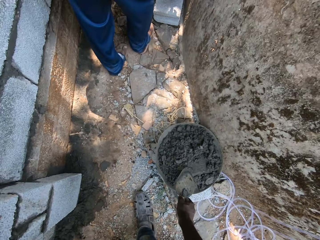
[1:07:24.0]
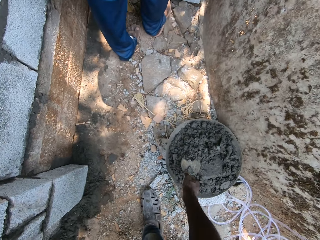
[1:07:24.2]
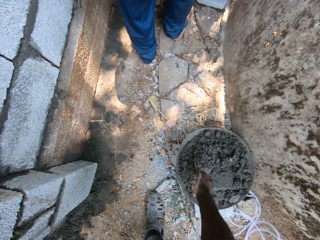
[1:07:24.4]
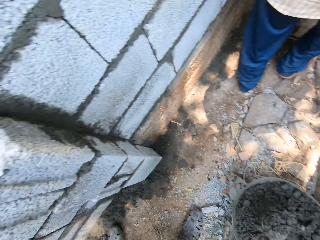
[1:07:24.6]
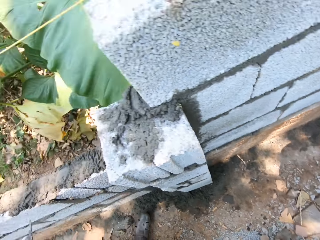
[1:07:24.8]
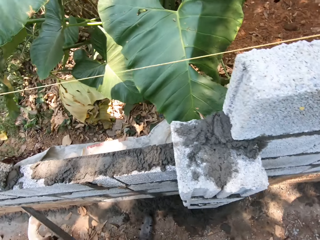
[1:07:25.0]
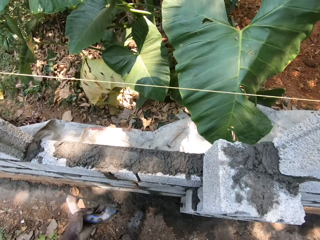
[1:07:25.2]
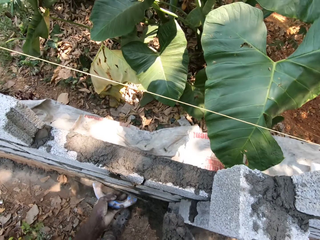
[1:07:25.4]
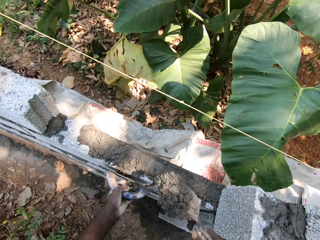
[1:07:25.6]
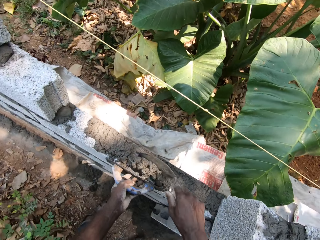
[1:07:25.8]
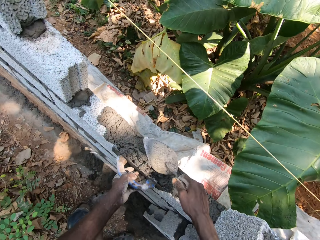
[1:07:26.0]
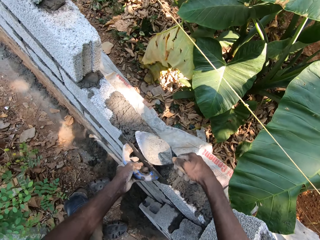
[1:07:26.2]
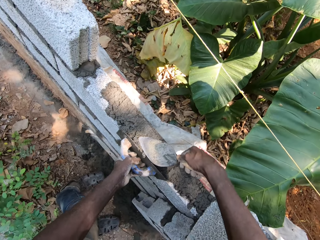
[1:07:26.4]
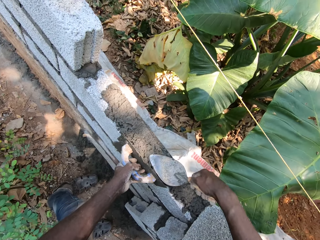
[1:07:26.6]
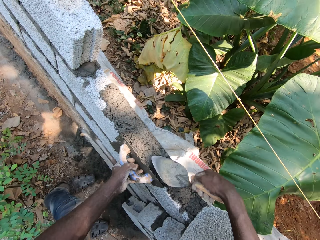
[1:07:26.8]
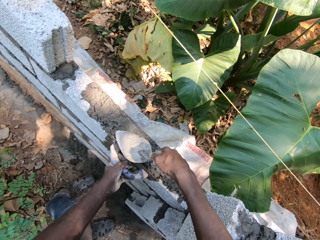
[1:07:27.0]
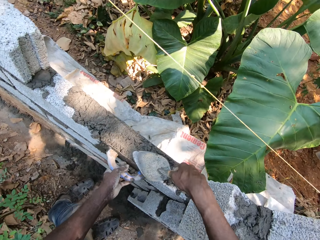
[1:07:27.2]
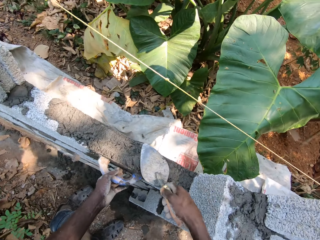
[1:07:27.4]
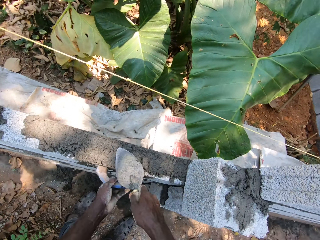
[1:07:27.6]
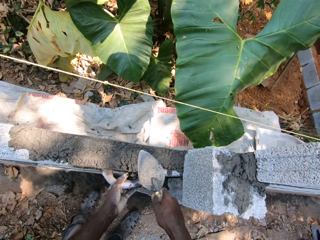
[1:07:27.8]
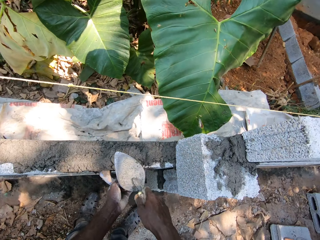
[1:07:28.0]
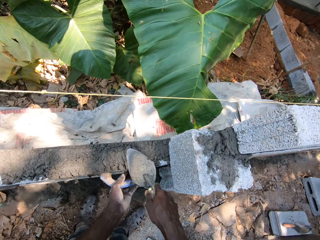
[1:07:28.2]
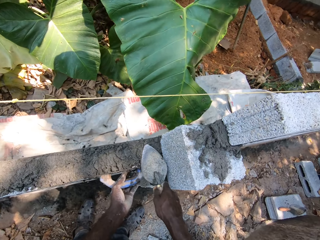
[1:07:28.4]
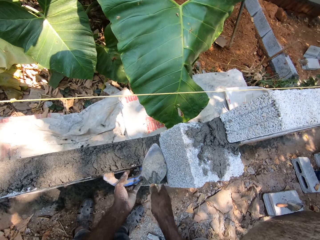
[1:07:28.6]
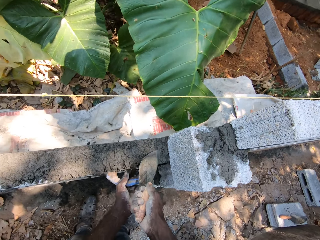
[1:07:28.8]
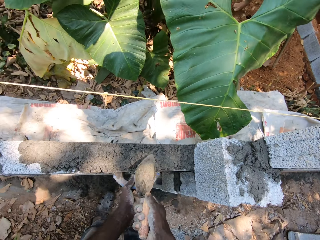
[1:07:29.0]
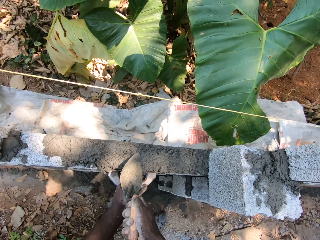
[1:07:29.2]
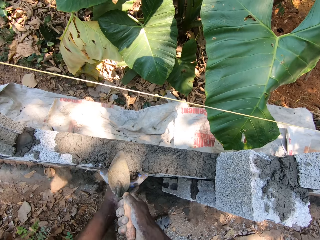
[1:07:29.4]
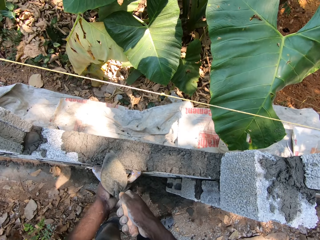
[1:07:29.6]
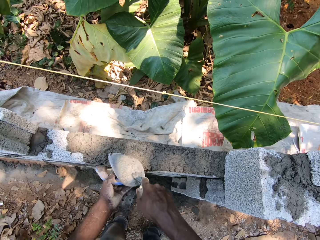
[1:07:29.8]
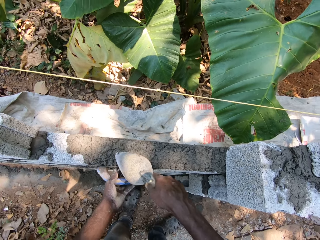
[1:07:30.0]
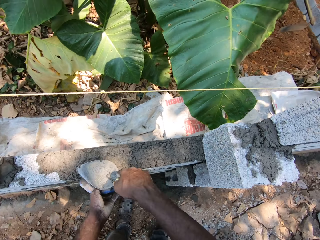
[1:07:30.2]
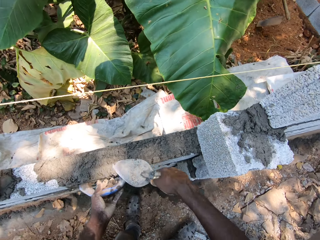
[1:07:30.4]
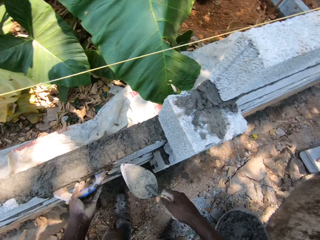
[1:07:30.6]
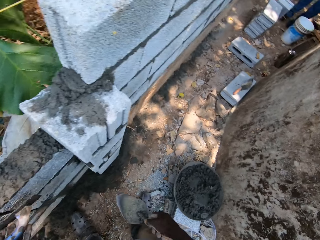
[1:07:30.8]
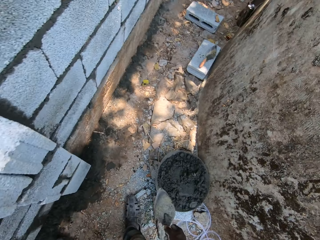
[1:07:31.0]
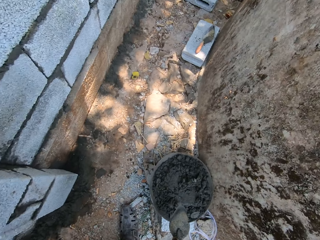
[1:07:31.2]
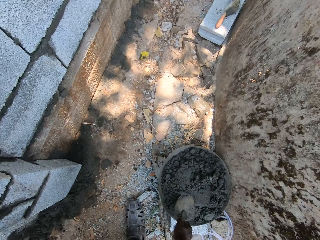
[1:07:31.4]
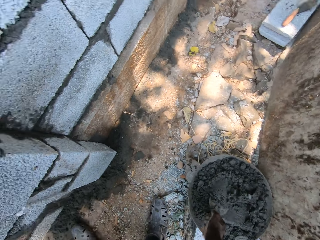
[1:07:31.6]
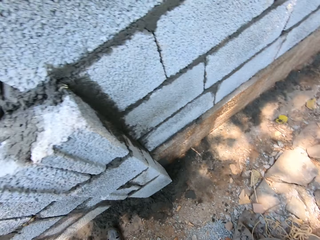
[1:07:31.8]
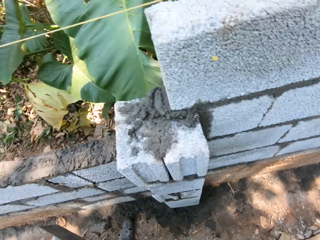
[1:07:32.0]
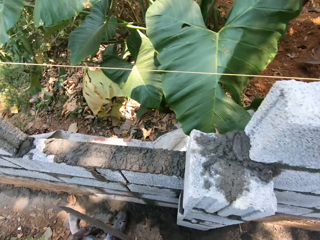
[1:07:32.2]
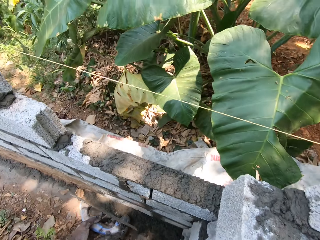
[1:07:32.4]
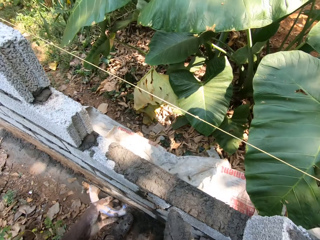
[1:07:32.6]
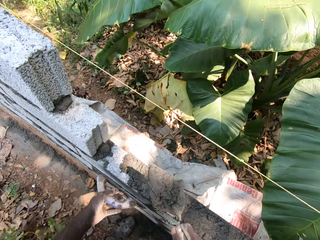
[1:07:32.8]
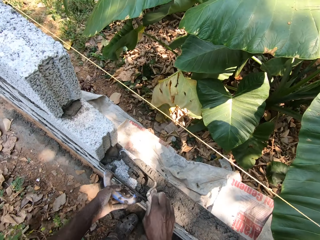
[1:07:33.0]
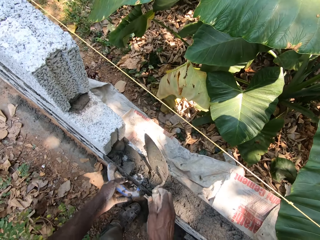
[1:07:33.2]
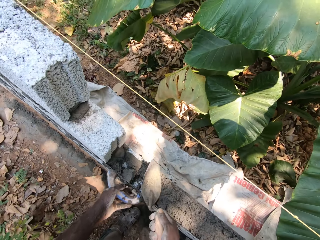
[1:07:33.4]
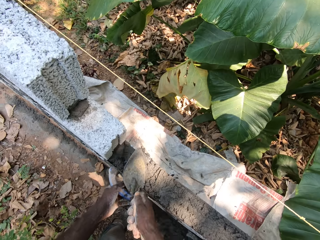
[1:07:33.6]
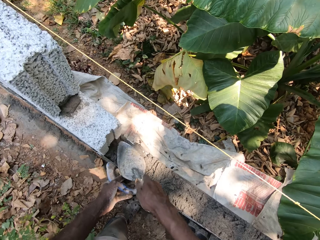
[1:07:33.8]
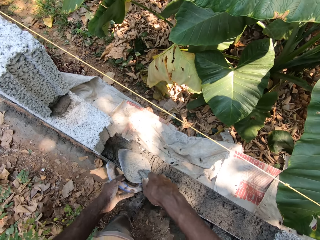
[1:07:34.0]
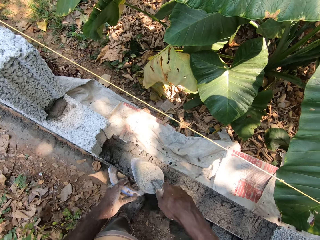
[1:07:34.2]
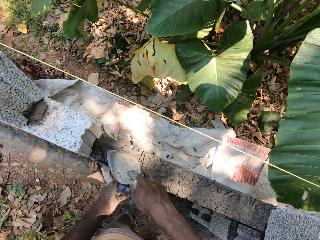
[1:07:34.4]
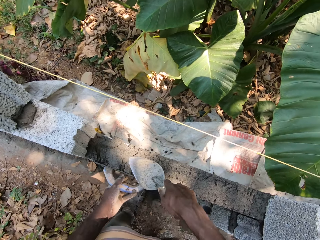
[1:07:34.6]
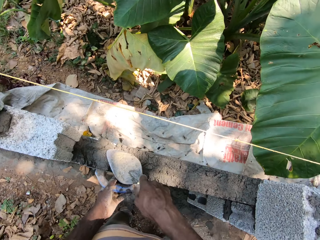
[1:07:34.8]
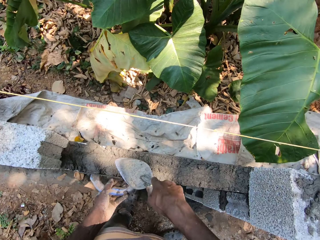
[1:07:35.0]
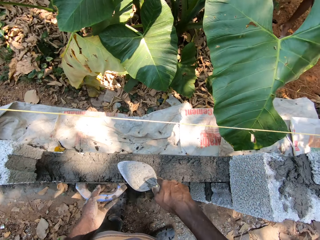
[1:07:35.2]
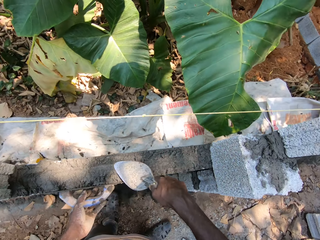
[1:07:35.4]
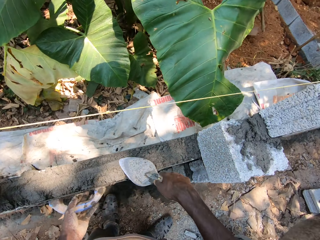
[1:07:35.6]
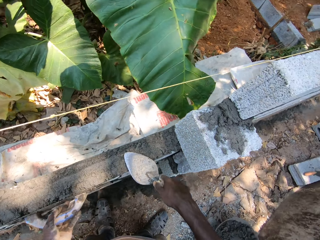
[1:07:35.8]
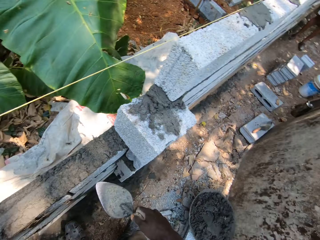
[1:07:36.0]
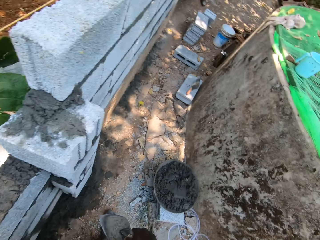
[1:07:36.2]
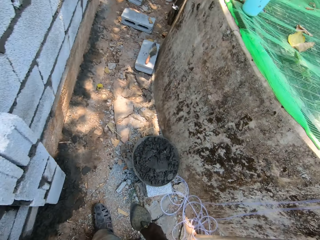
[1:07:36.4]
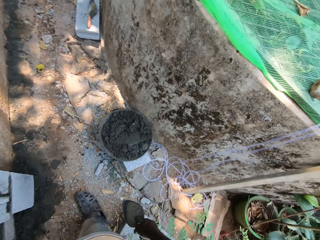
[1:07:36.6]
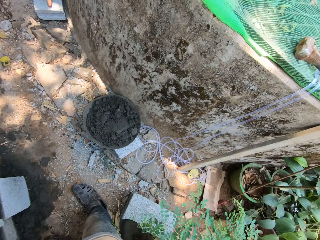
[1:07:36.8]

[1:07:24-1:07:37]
The camera wearer collects cement from the head pan on the ground with the trowel in his right hand. He plasters the cement on the fence with the trowel in his right hand and the plastering trowel in his left hand. He spreads the cement. He collects the cement from the head pan on the ground with the trowel in his right hand. He plasters the cement on the fence with the trowel in his right hand and the plastering trowel in his left hand. He spreads the cement.

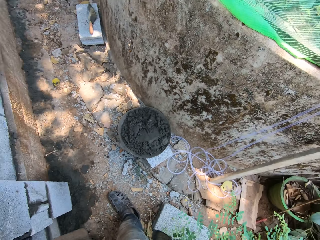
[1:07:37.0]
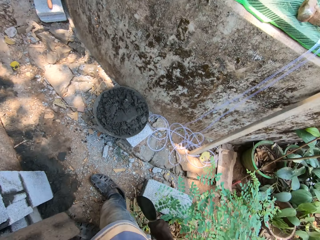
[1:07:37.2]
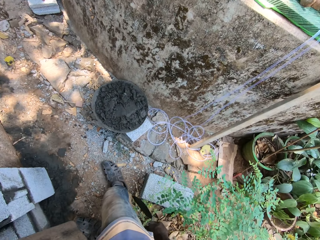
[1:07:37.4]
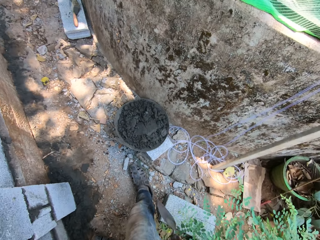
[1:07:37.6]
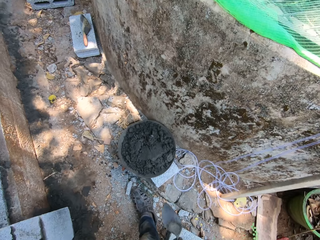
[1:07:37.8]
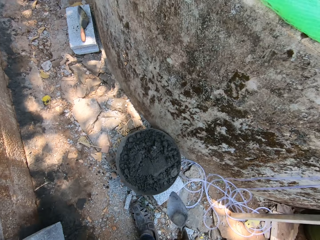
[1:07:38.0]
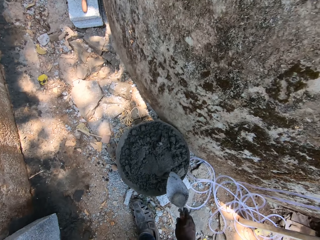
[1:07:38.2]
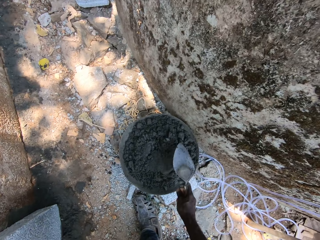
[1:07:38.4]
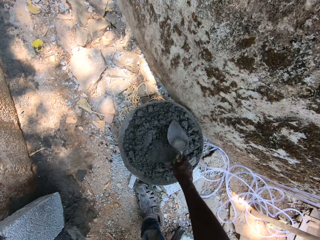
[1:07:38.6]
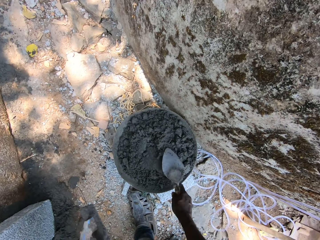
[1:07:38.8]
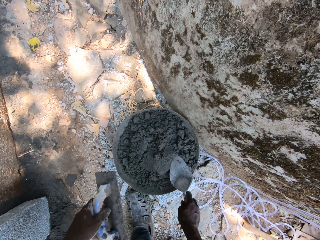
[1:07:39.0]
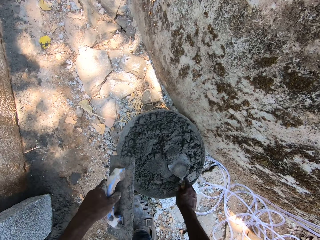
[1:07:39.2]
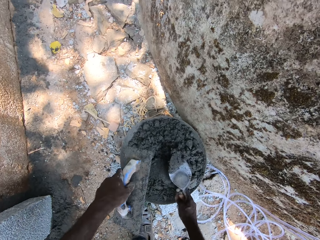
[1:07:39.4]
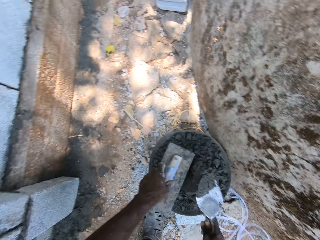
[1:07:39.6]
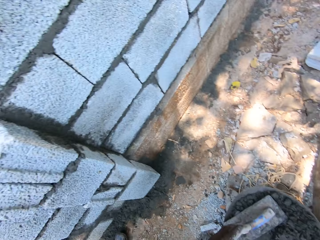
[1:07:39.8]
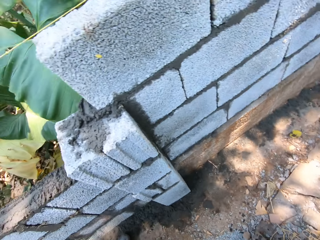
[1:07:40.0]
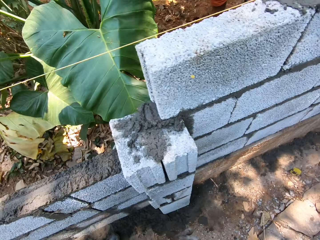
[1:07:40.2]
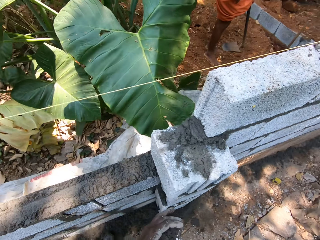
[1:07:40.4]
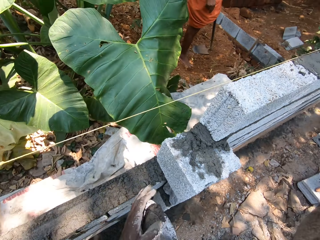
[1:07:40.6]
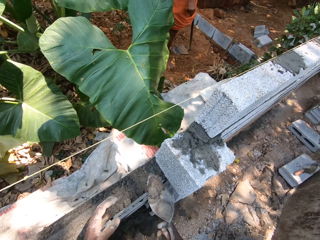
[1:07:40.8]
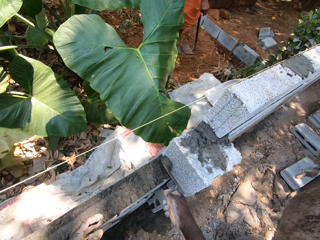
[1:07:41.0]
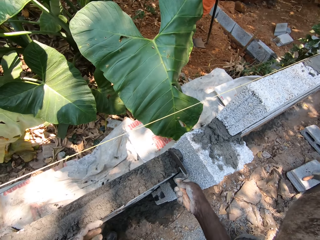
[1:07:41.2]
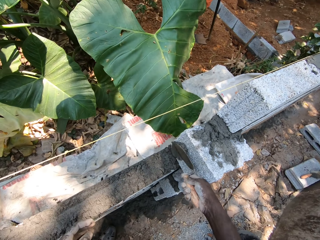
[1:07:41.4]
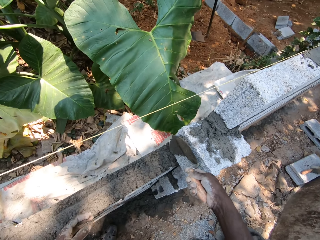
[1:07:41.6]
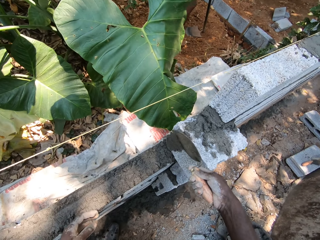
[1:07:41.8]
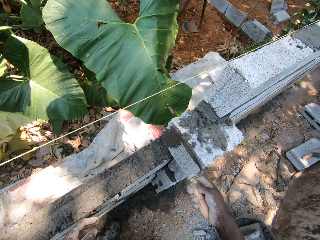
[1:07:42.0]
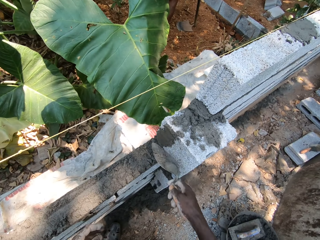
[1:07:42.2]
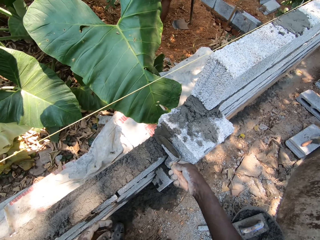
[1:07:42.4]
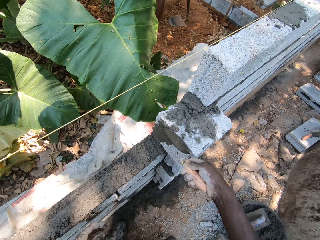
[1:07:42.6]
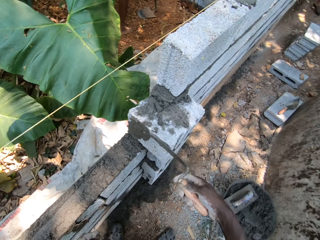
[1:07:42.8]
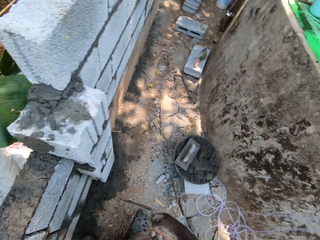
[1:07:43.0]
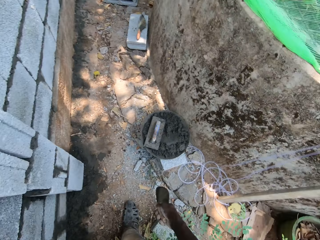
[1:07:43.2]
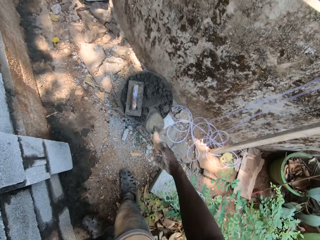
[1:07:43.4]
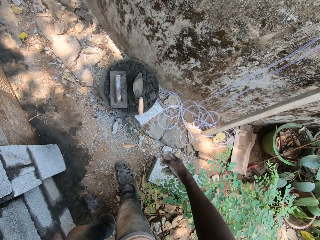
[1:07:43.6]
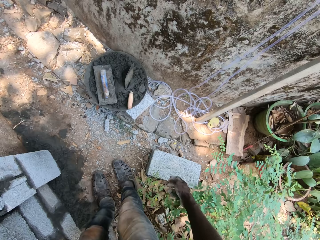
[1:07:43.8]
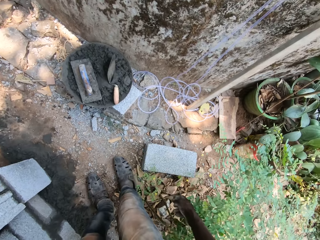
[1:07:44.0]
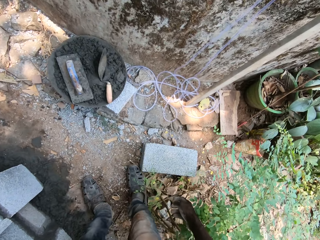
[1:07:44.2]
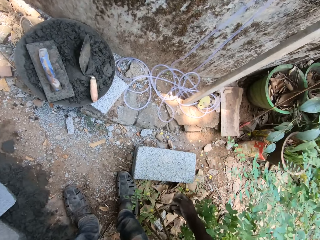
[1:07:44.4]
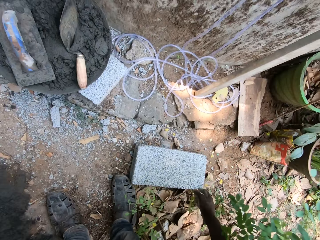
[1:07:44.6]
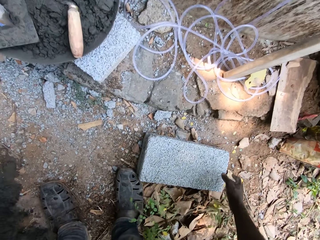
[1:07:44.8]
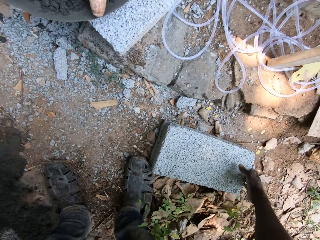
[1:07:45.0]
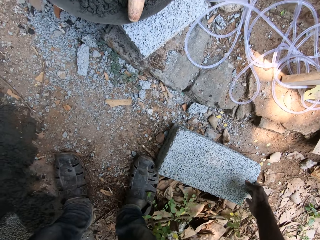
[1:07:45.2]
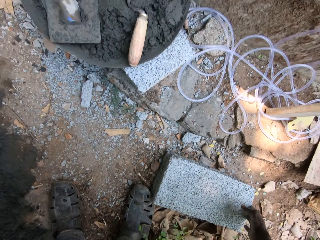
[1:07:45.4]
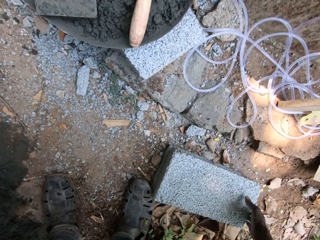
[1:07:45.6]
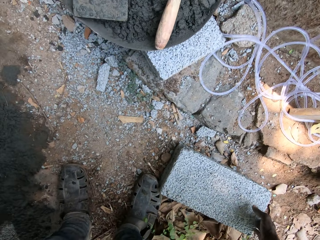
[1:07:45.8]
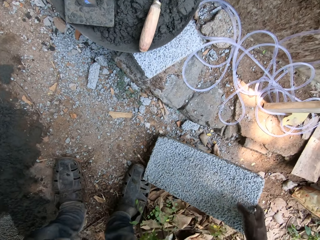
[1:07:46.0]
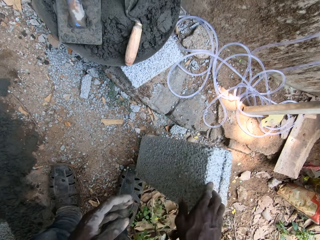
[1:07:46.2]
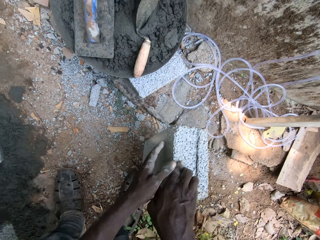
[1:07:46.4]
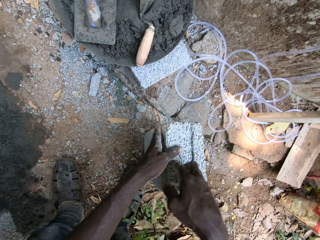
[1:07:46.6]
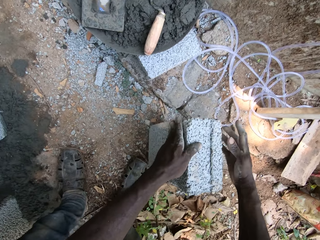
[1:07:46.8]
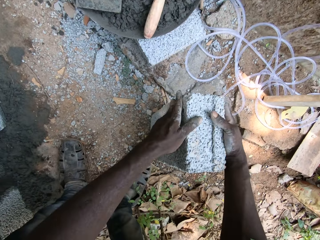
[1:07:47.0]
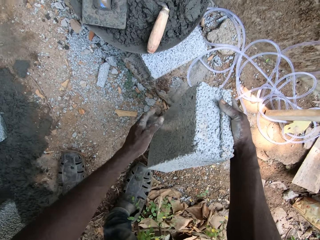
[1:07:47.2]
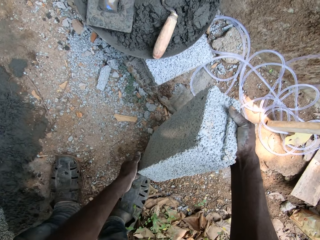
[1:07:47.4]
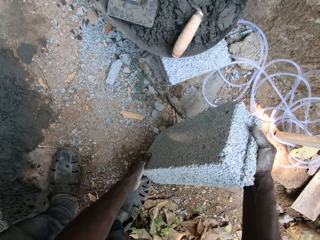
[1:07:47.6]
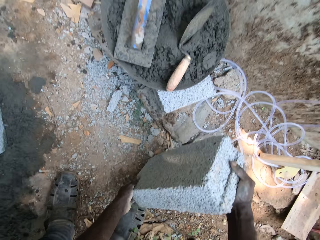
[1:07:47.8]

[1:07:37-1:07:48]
The camera wearer collects cement from the head pan on the ground with the trowel in his right hand. He plasters cement on the fence with the trowel in his right hand. He drops the trowel in his right hand into the head pan on the ground. He picks a stone on the ground and picks a concrete block.
